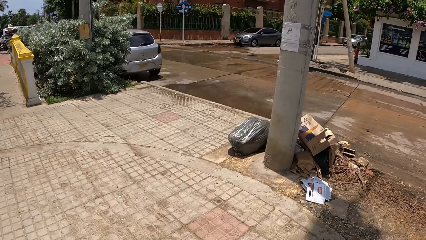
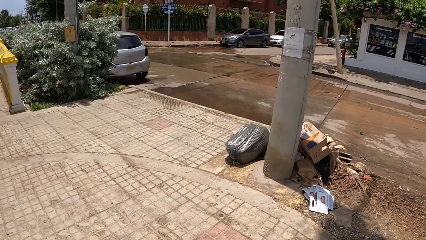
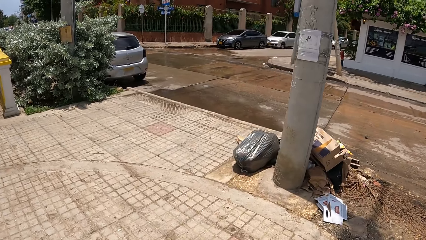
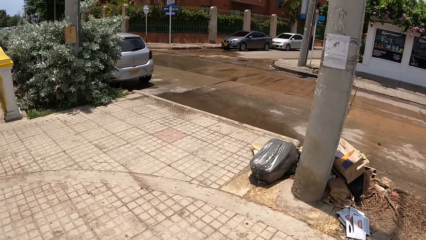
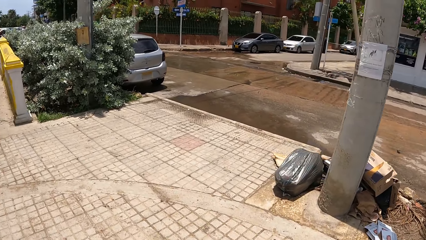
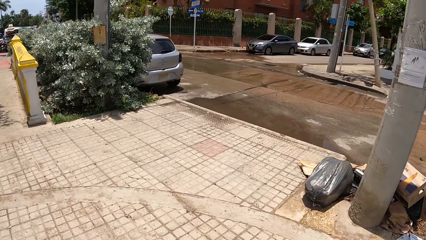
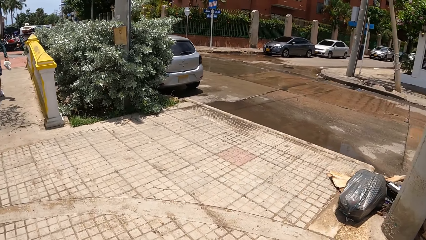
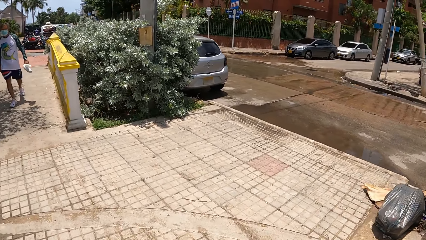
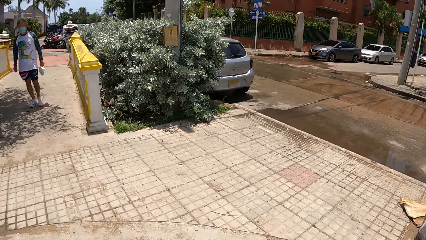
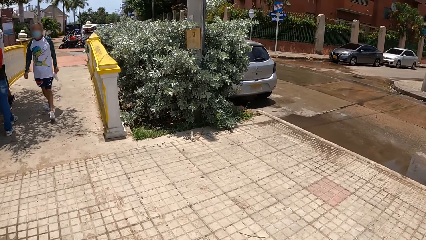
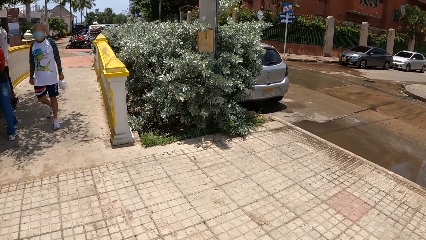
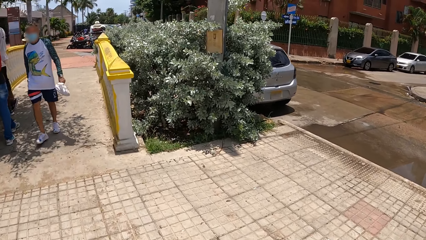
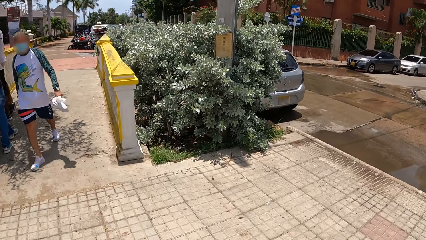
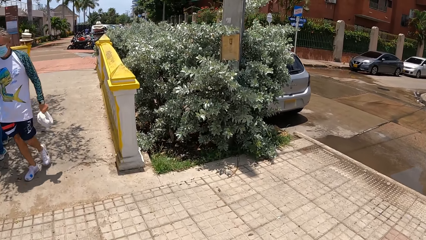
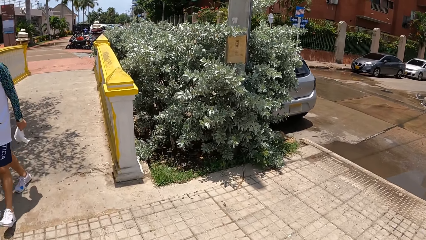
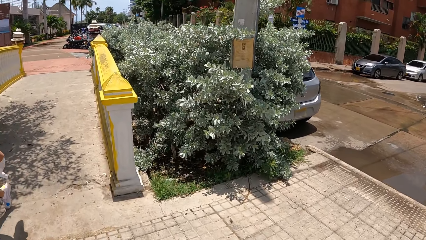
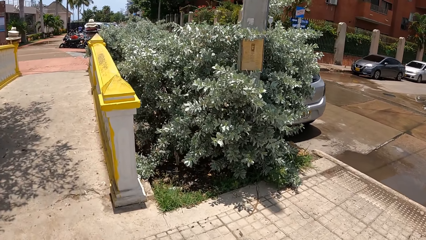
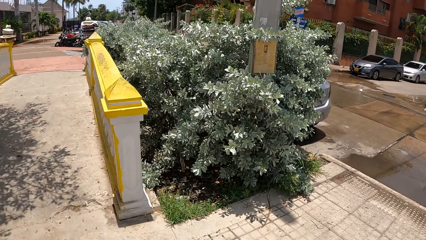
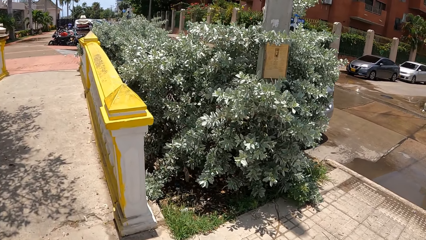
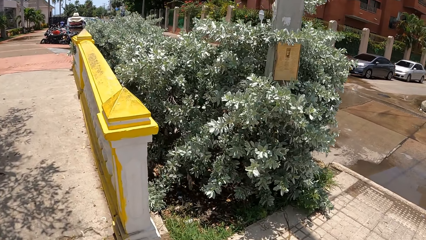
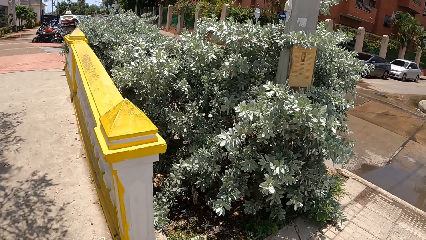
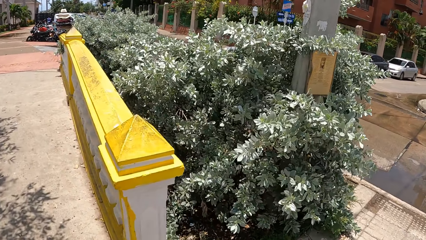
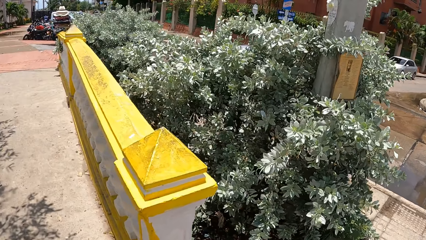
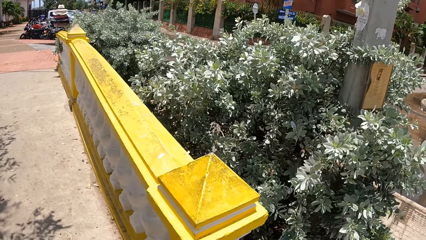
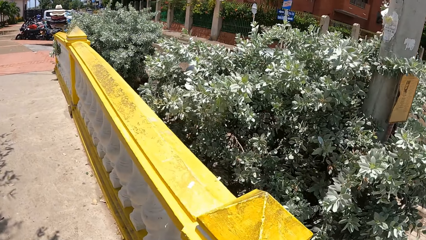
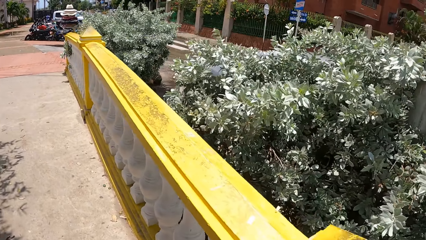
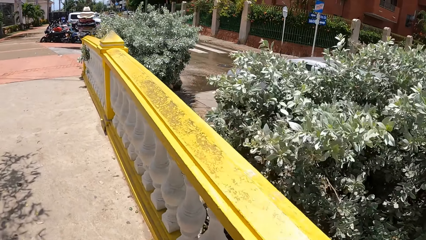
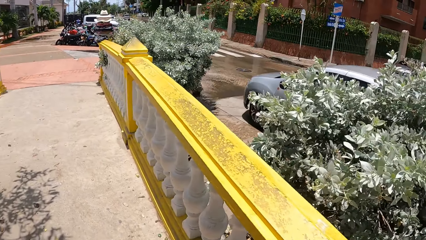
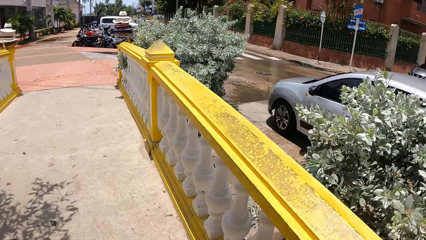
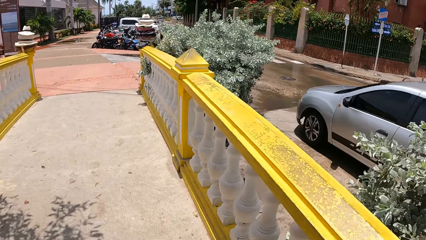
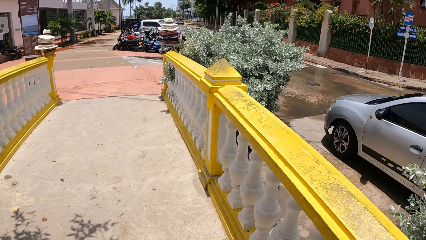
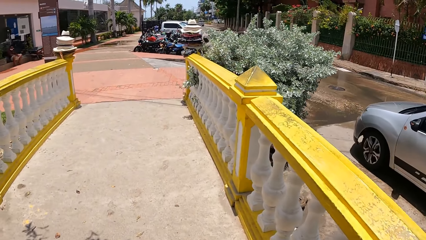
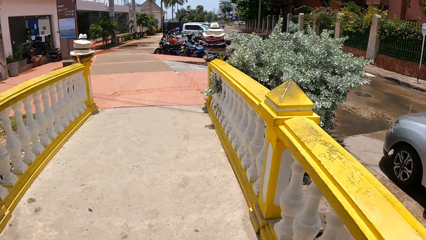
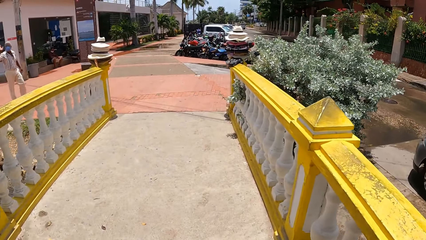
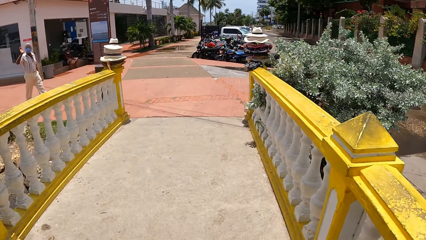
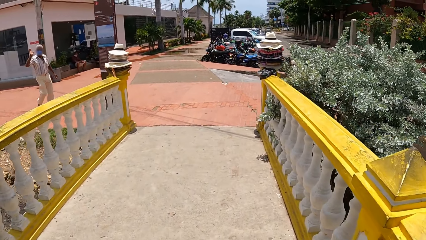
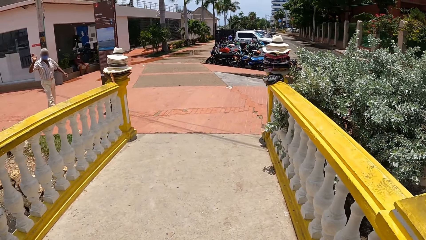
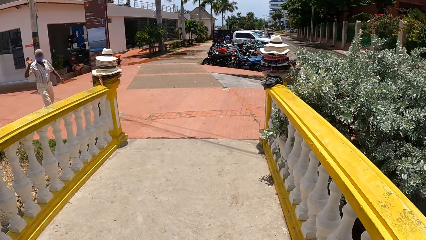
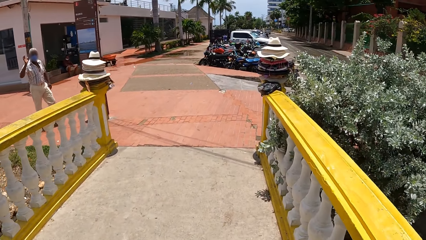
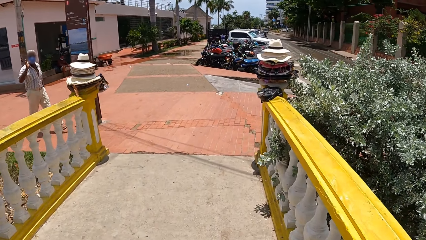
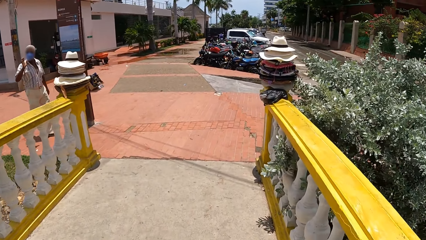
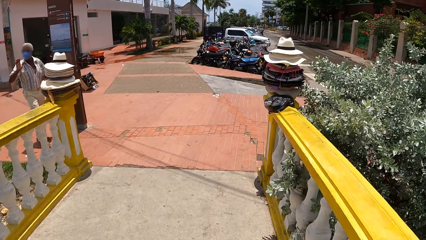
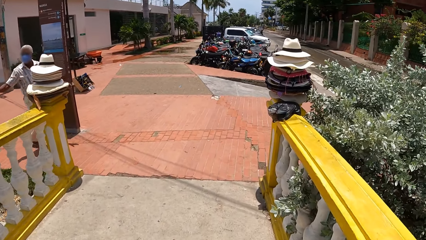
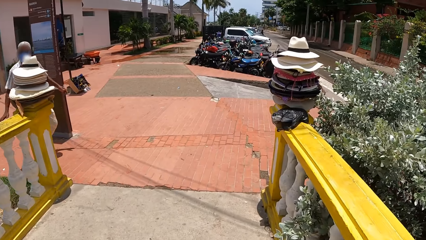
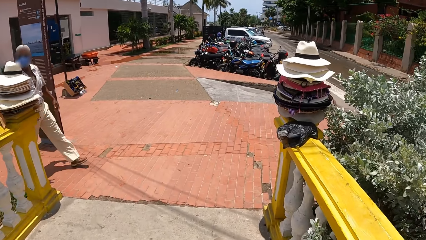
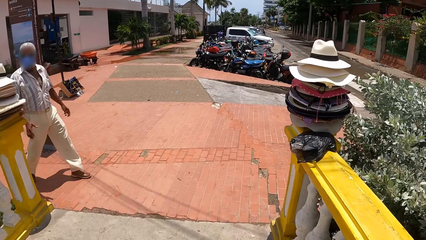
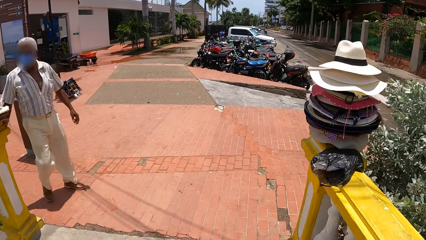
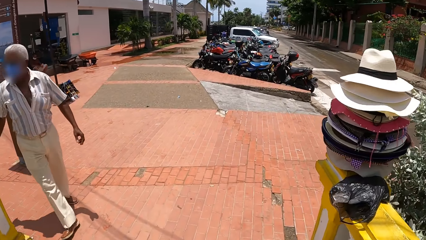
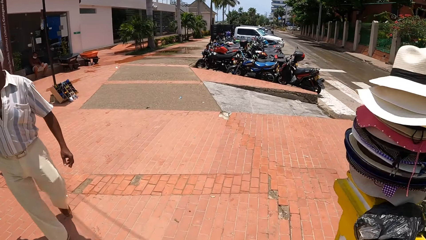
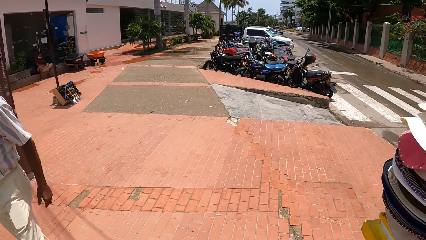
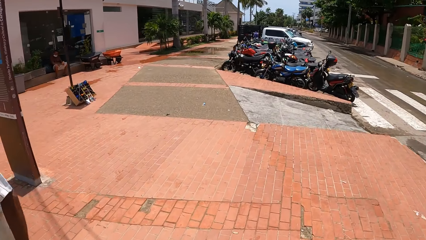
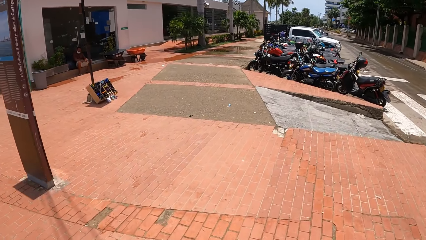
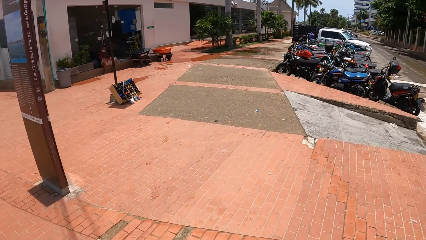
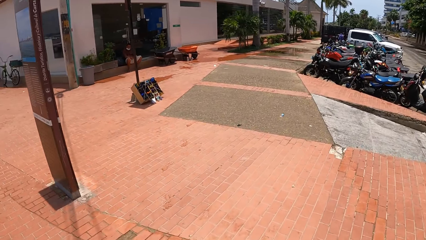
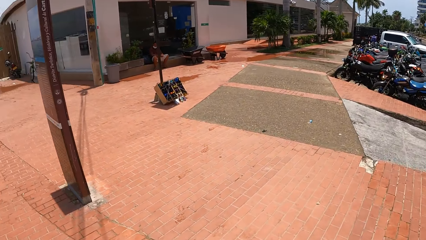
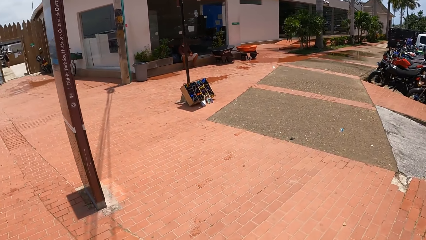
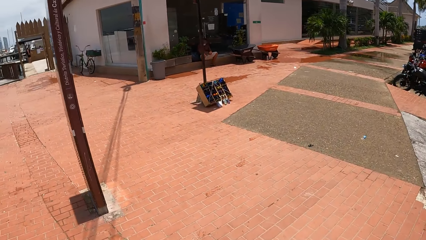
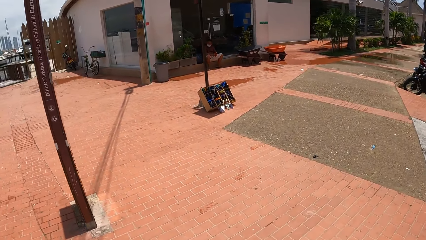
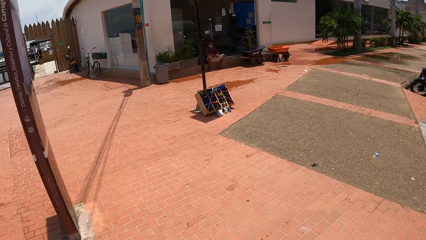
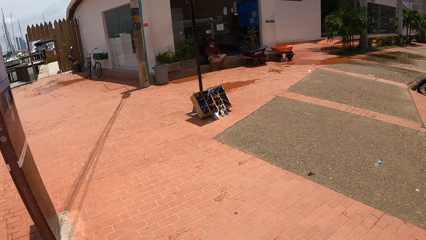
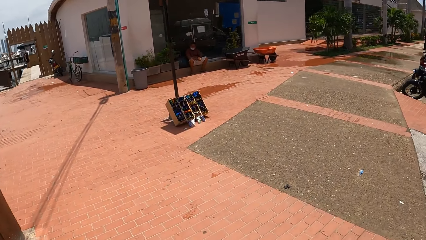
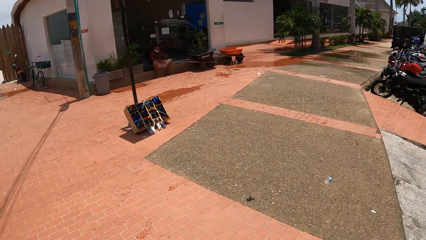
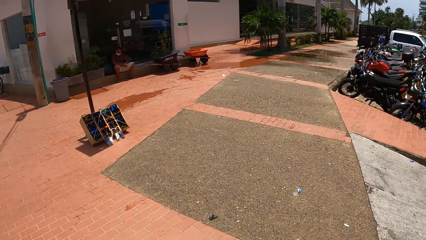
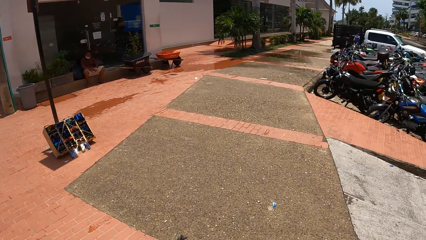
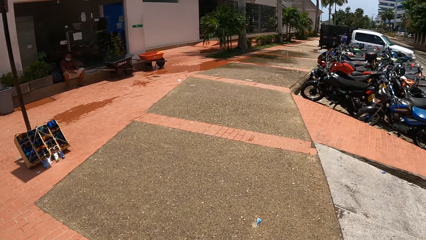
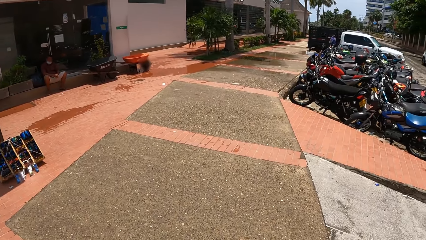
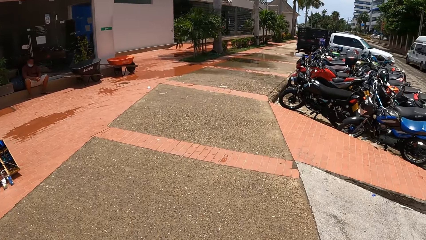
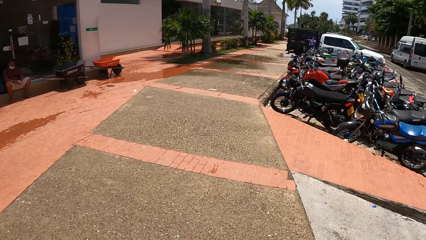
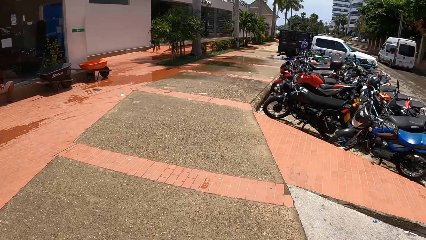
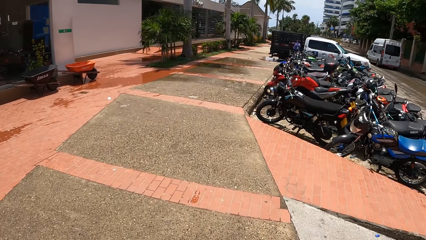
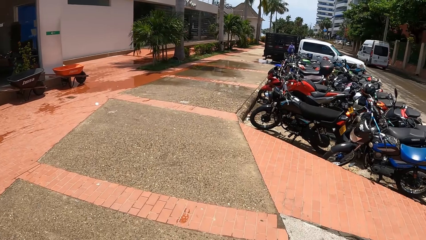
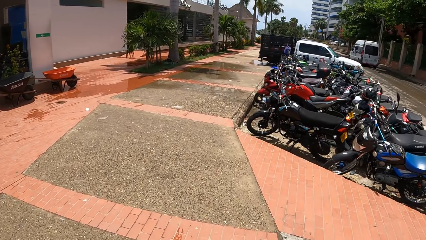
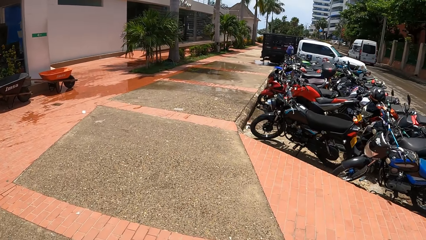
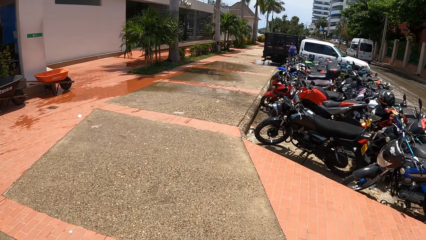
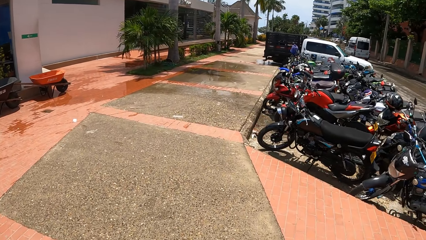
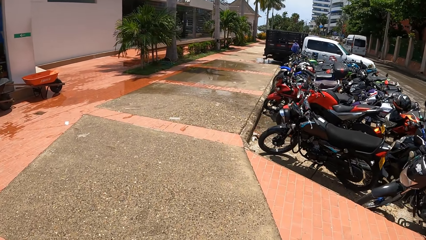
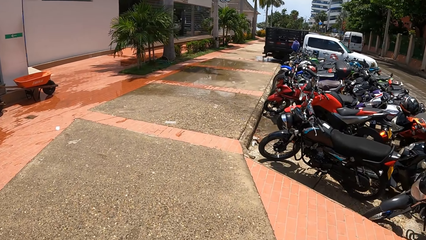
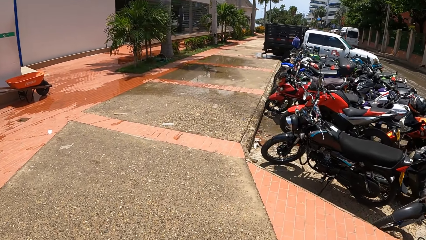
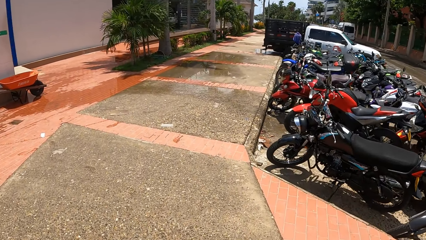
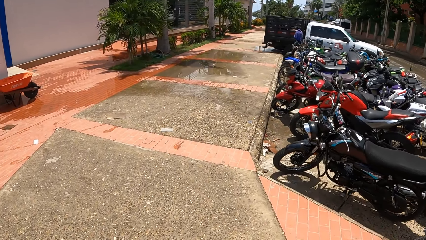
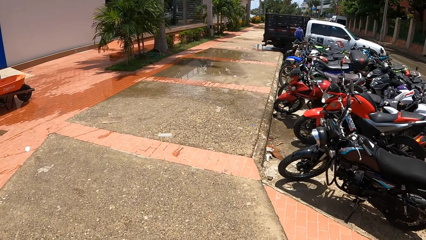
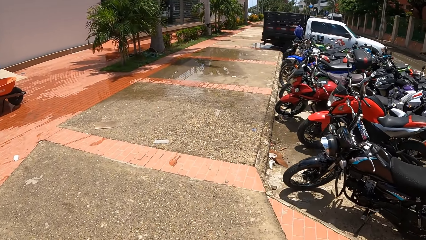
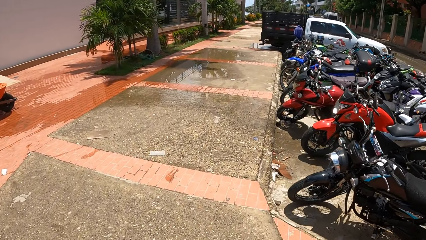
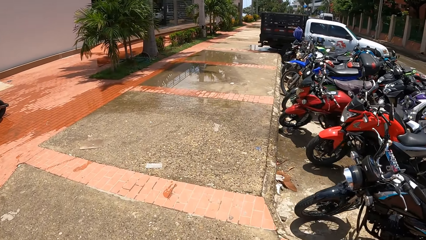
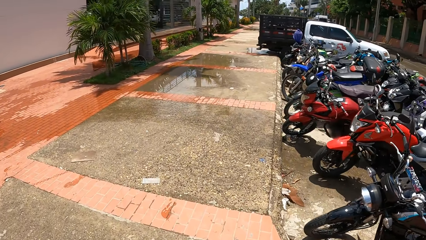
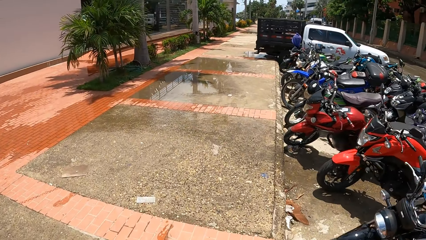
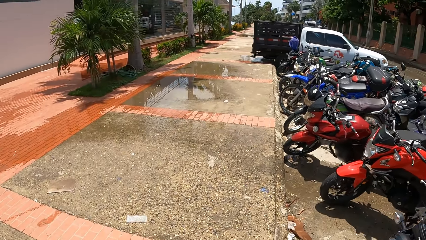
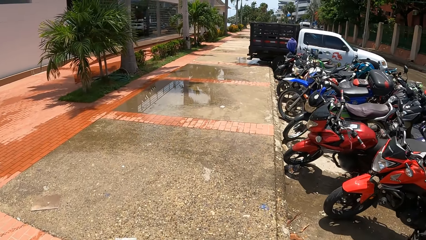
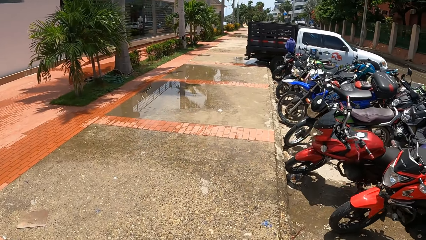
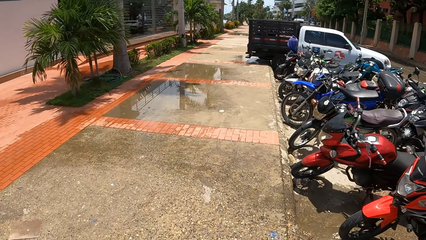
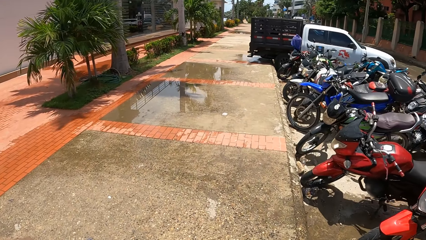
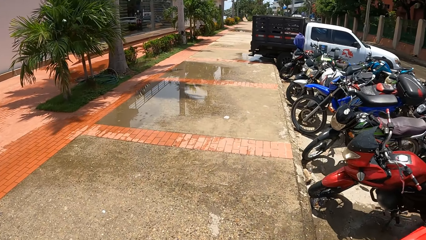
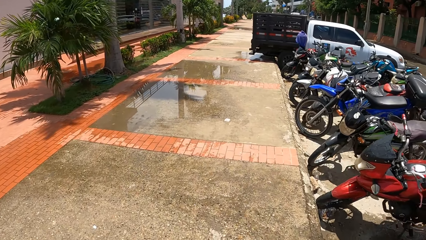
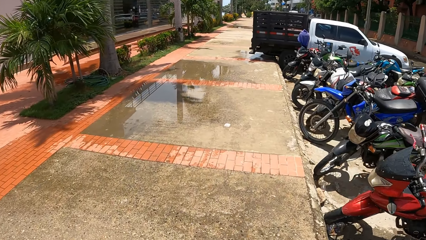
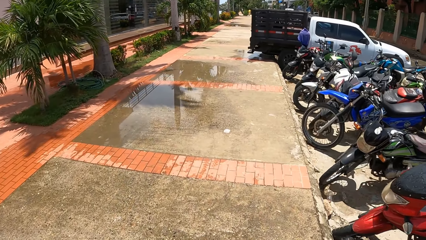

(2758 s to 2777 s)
The camera wearer looks across the street. They walk the dog on the pavement. They walk the dog on the pavement again. They look at the parked motorbikes.
